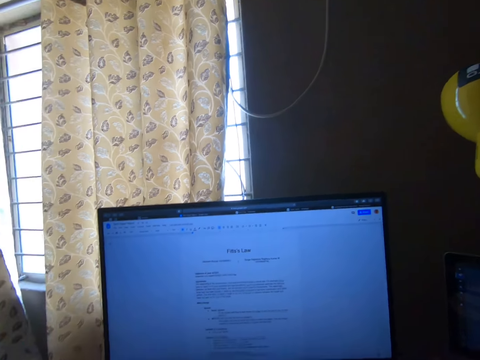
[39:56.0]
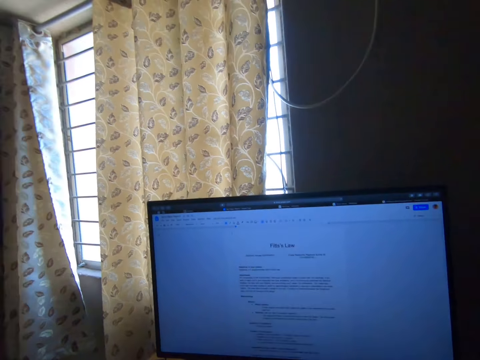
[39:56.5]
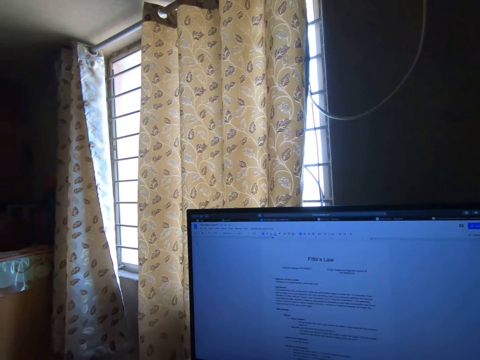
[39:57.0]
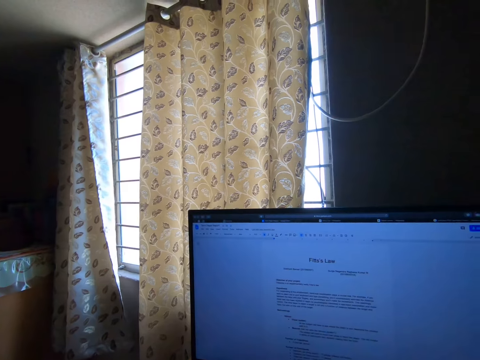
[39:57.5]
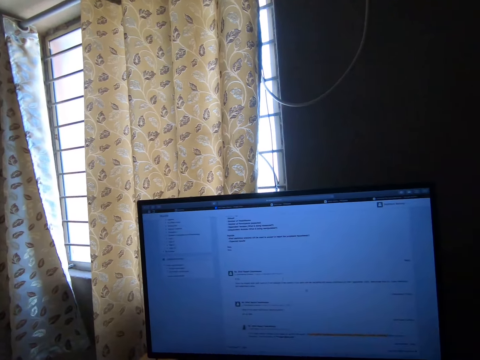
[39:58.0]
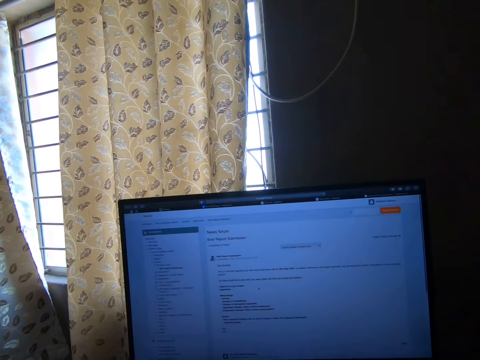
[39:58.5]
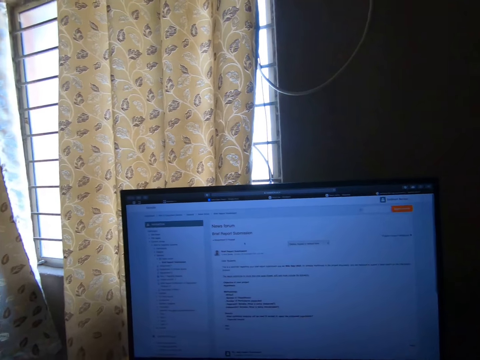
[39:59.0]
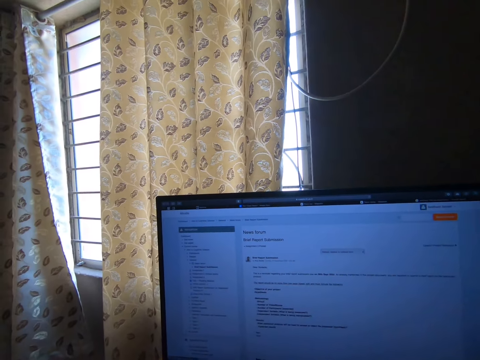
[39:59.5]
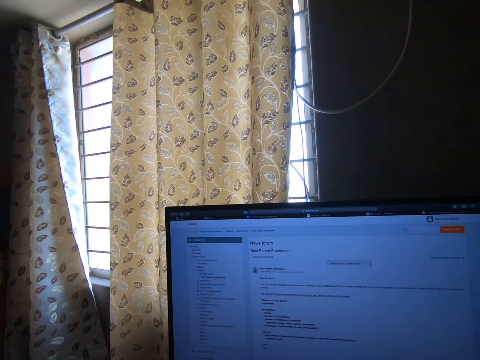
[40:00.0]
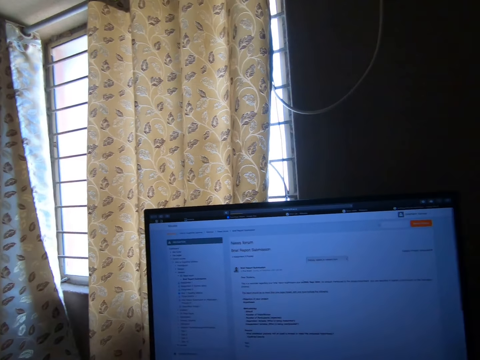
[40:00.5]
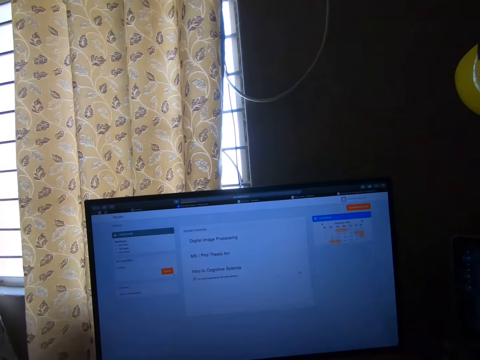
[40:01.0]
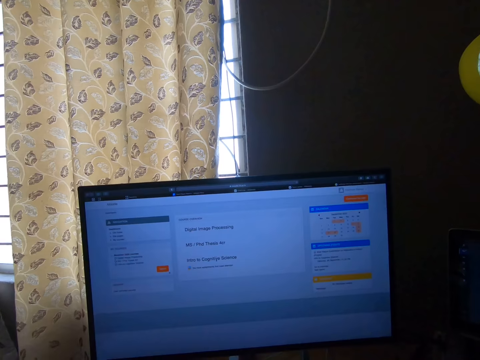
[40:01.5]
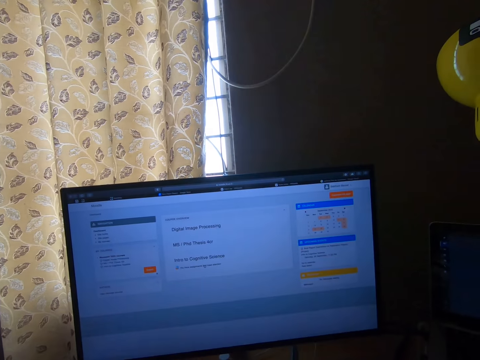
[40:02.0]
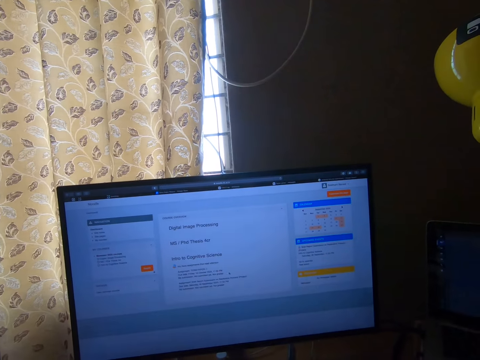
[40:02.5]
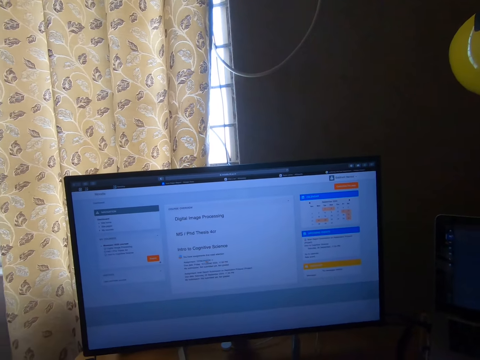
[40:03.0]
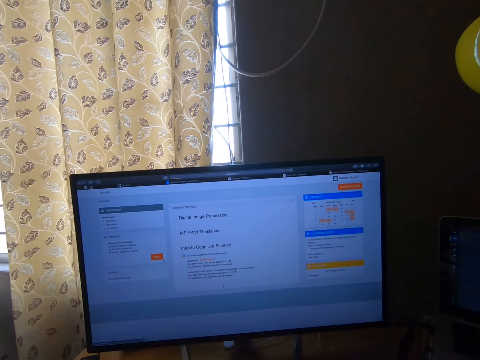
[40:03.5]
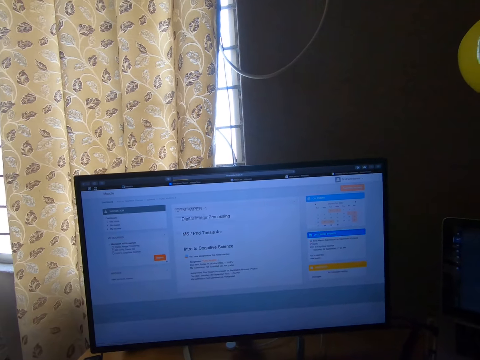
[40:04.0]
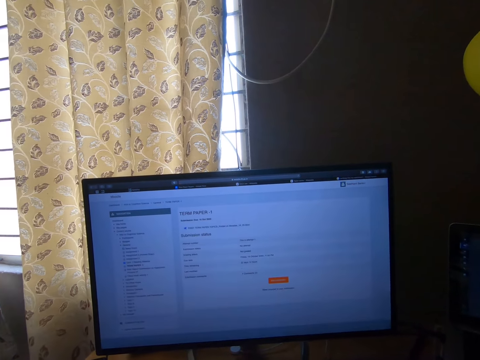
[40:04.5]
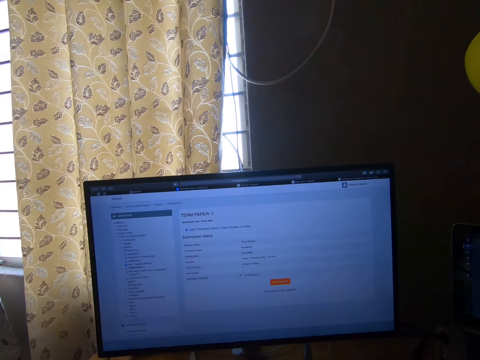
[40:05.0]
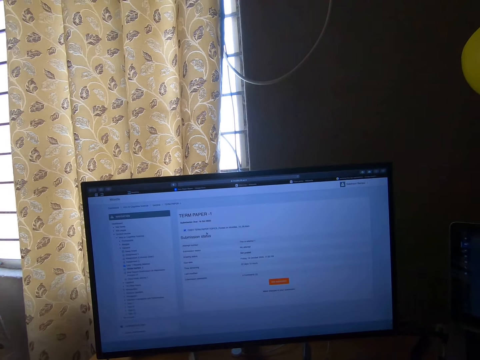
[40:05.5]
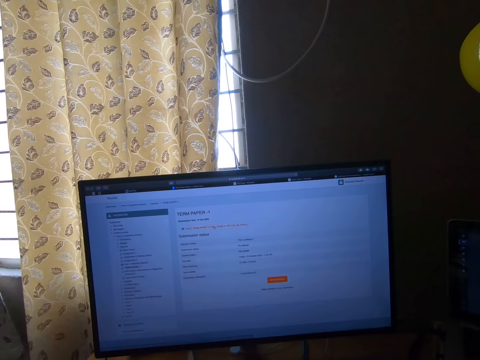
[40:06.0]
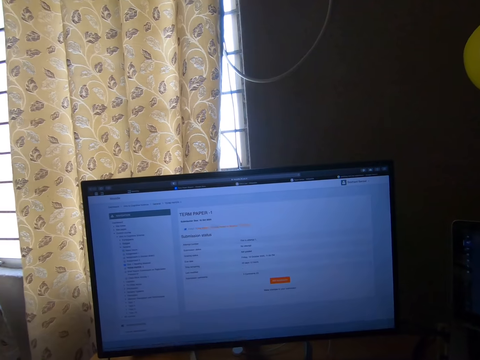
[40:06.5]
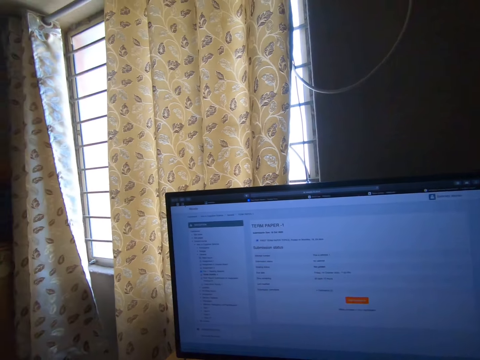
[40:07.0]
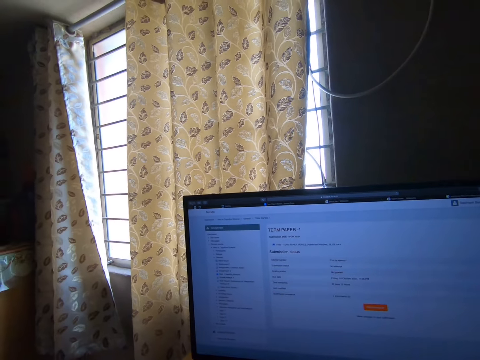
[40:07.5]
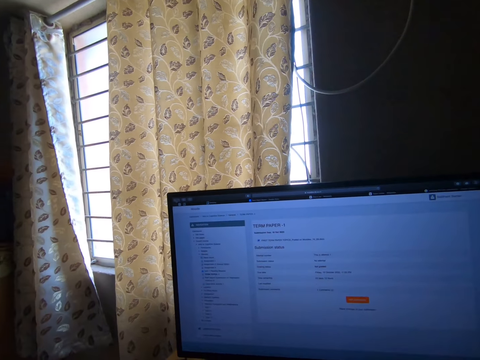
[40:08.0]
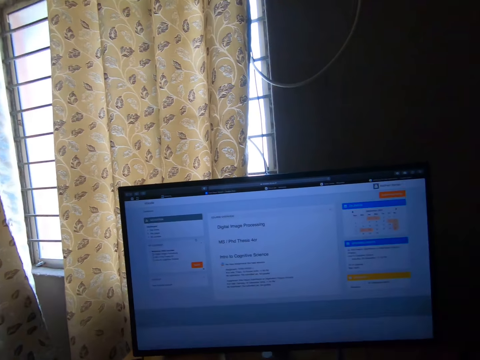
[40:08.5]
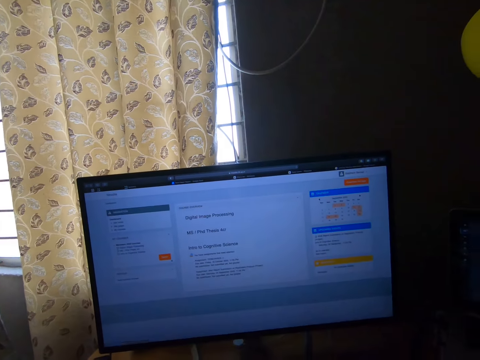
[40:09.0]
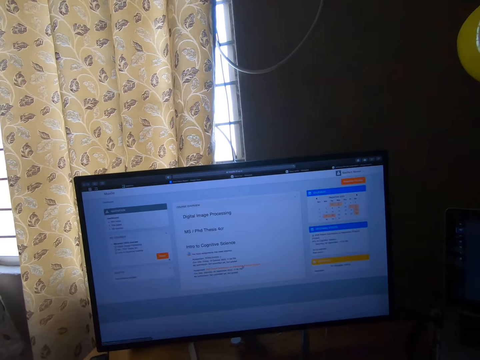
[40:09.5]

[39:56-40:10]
The camera wearer exits the Word application on the desktop. They switch to the project application on the desktop. They work on the application.

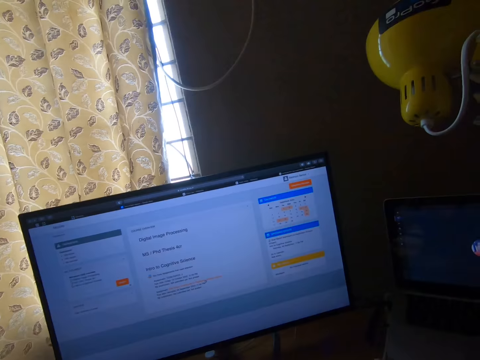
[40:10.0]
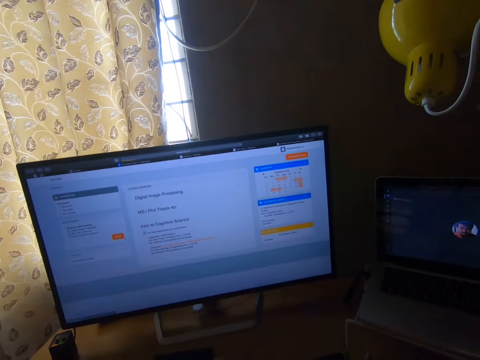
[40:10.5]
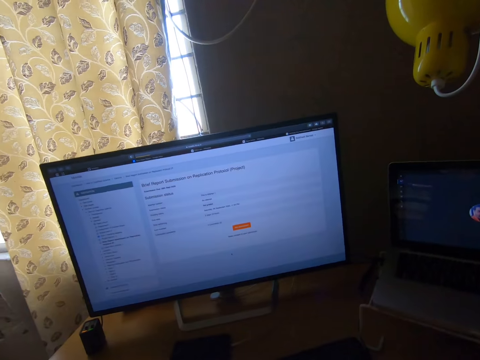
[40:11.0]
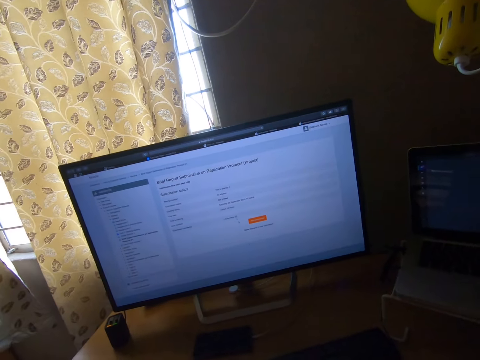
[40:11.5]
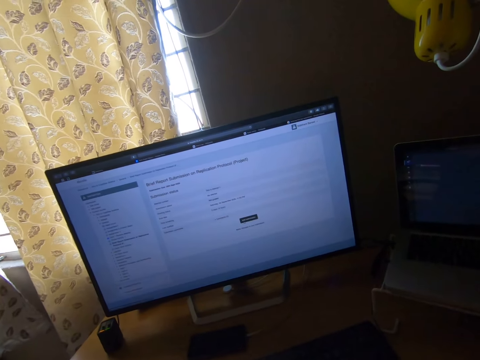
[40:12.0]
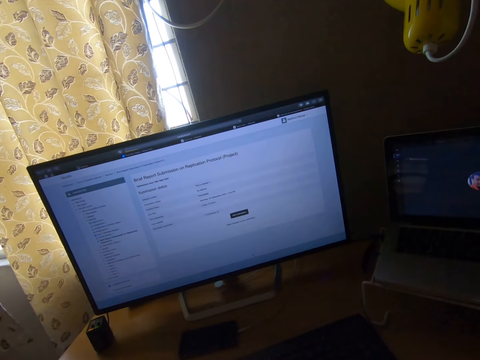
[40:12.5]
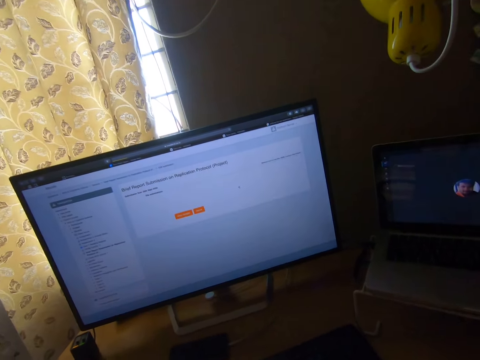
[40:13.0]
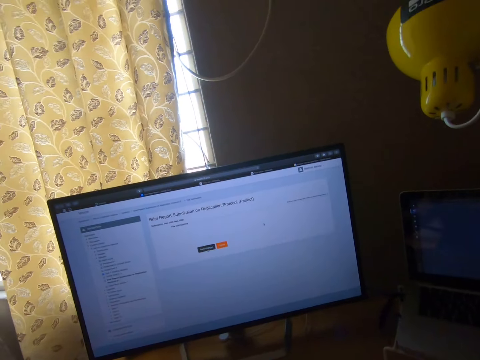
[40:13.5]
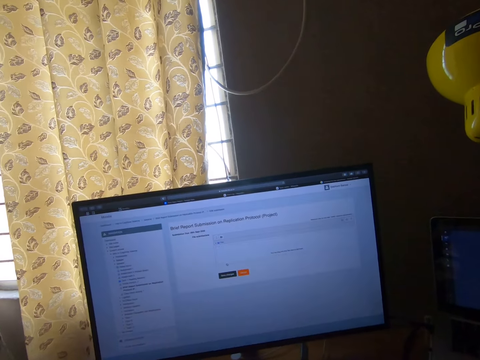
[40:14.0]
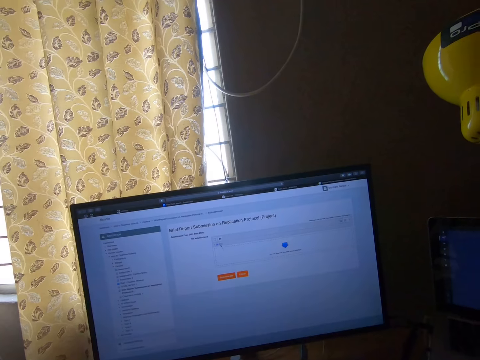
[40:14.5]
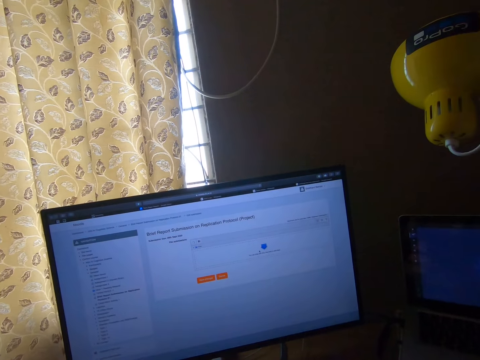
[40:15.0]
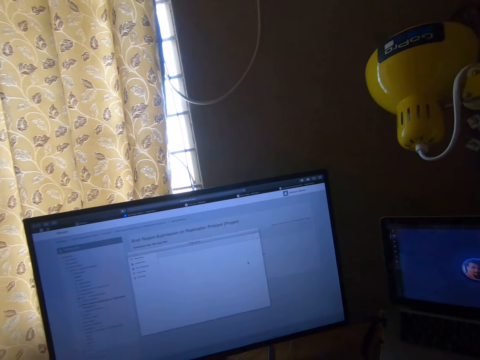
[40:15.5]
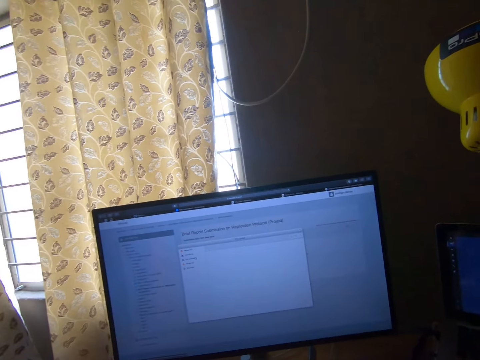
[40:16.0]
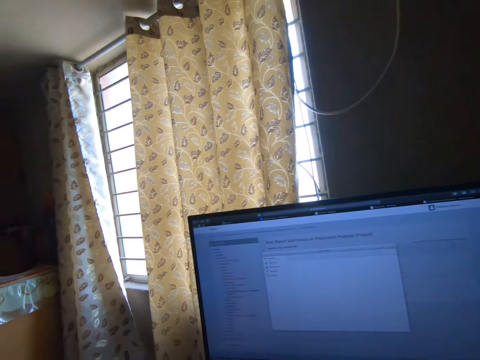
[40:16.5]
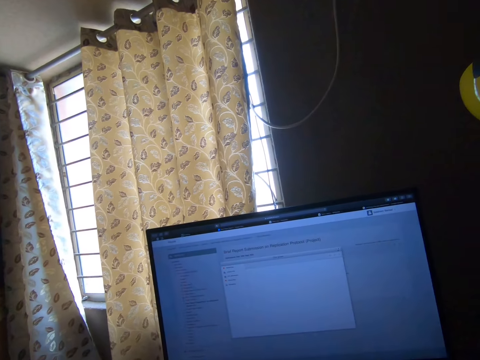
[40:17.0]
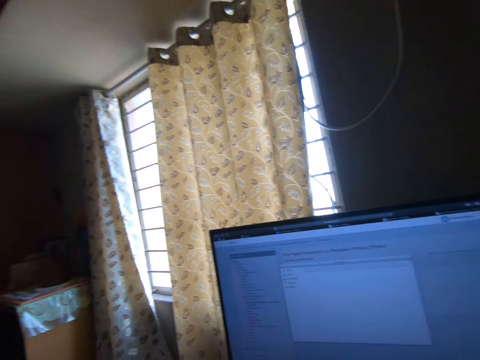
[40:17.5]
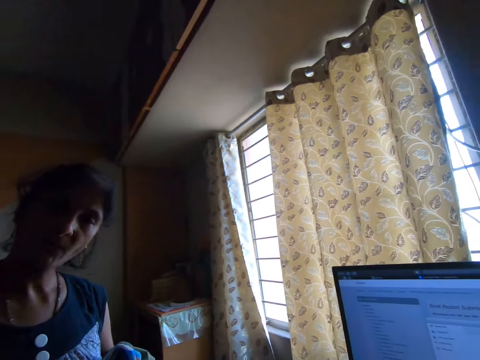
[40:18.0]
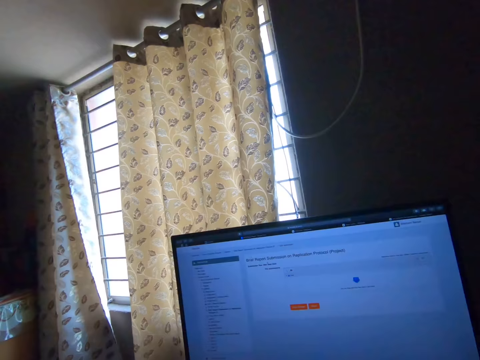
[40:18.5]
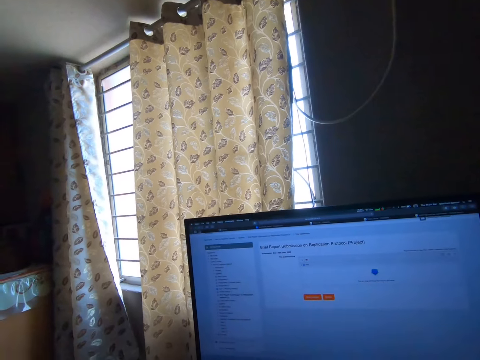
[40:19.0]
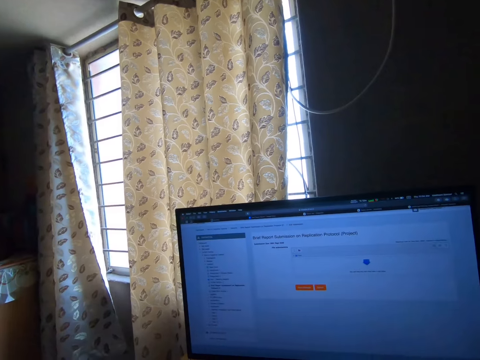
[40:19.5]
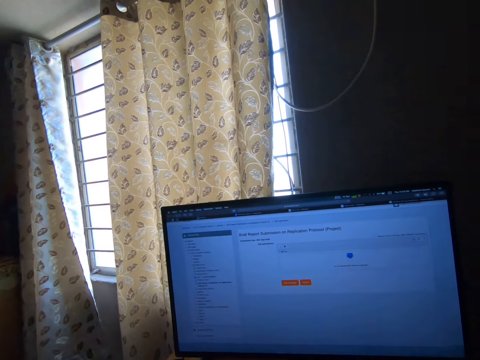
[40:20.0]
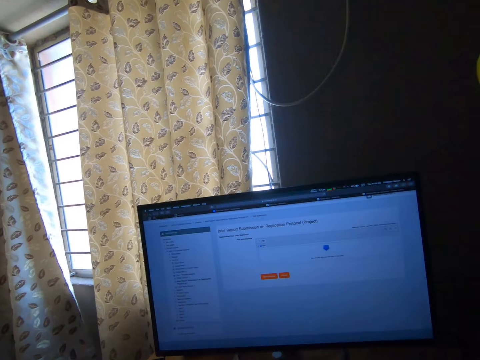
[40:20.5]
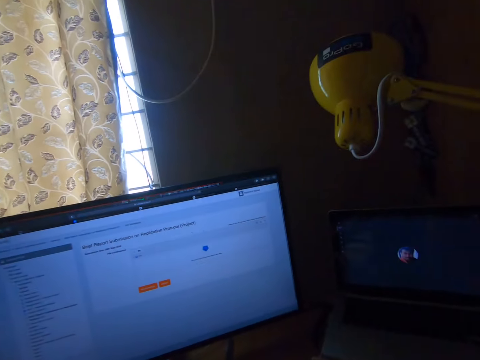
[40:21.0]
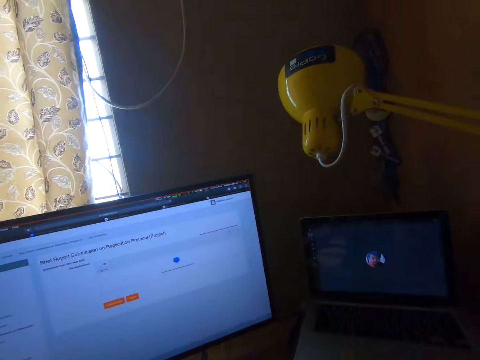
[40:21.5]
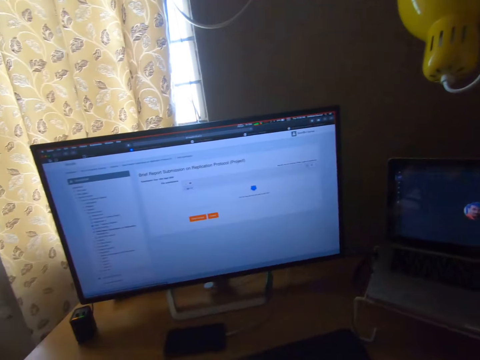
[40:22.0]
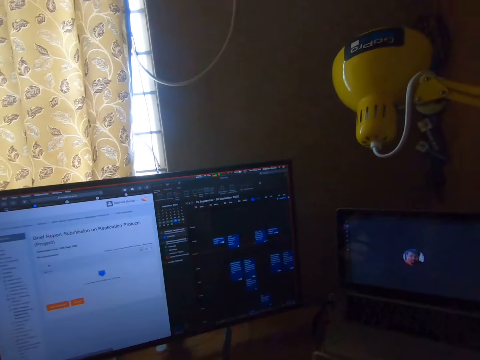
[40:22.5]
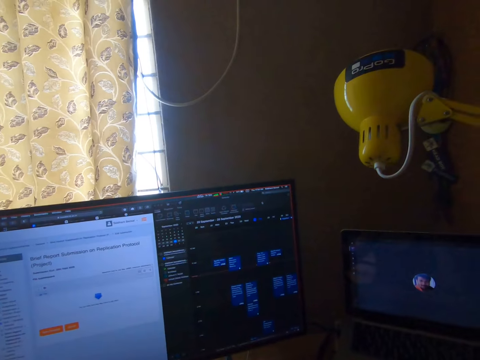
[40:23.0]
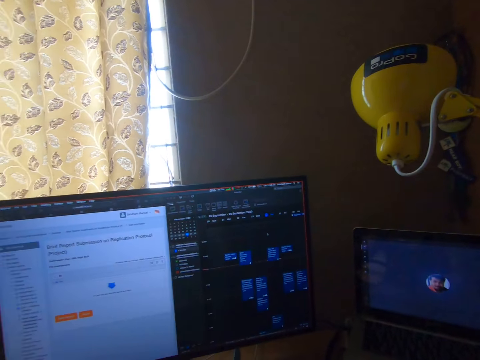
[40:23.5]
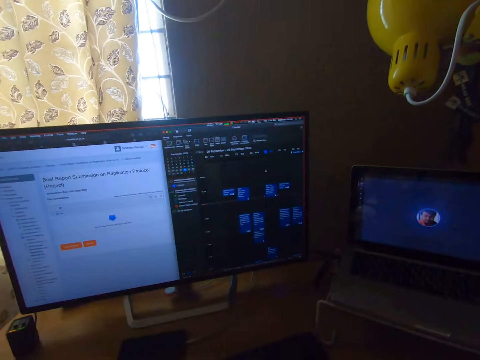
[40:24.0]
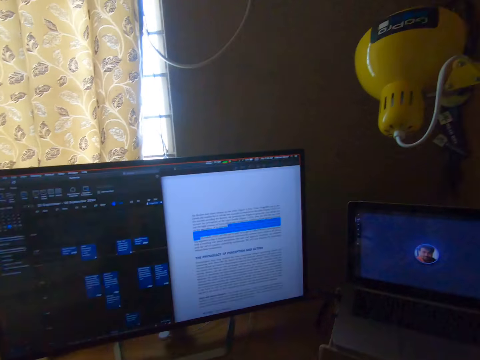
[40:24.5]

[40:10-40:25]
The camera wearer looks at a woman on his left side. The woman stares at the camera wearer. The woman makes a head gesture towards the camera wearer. The camera wearer looks at the desktop. He continues to work on the desktop.
